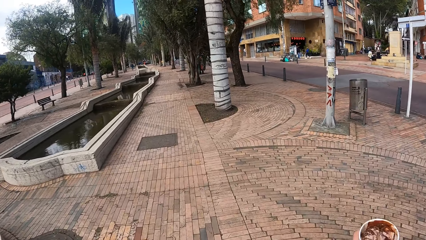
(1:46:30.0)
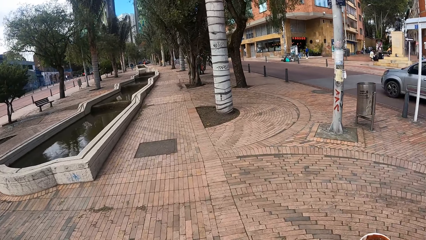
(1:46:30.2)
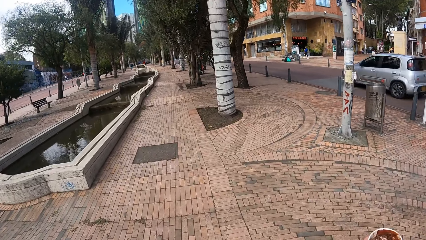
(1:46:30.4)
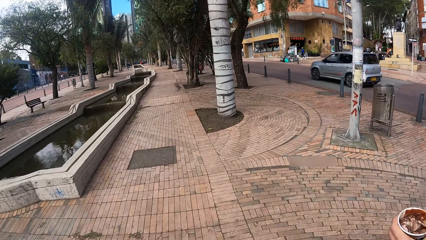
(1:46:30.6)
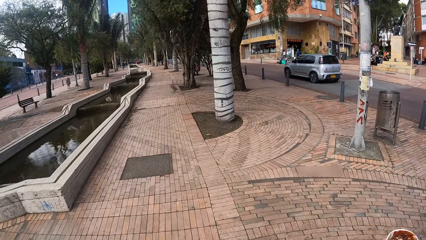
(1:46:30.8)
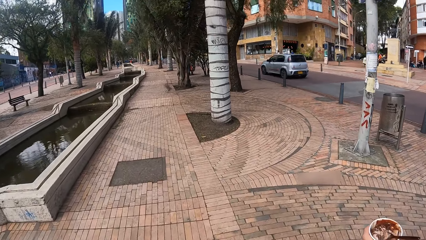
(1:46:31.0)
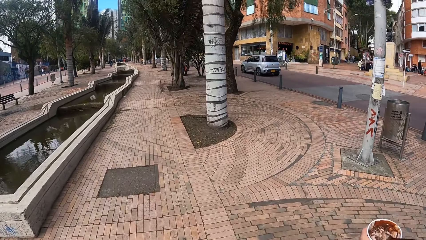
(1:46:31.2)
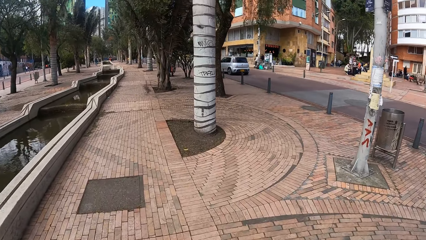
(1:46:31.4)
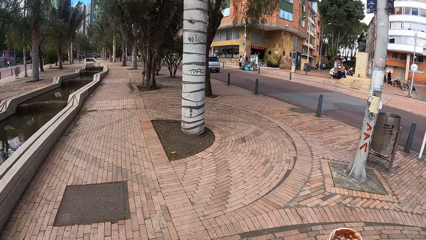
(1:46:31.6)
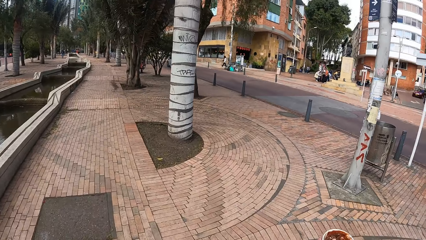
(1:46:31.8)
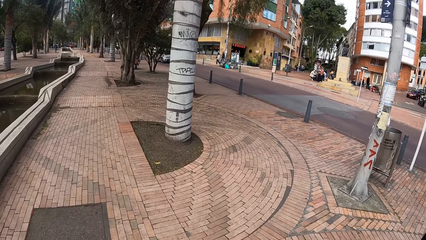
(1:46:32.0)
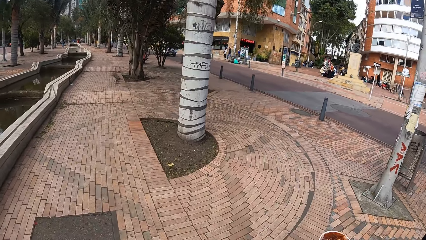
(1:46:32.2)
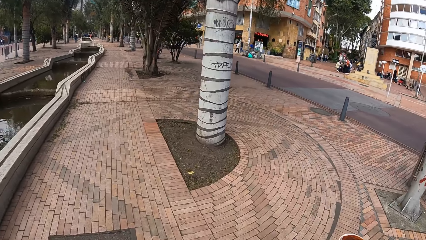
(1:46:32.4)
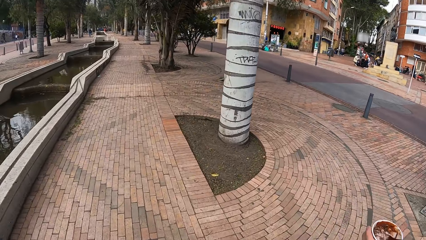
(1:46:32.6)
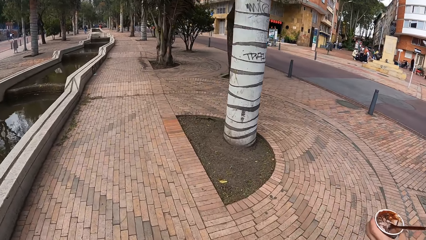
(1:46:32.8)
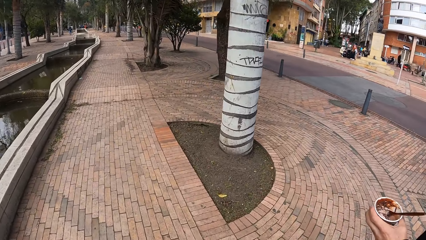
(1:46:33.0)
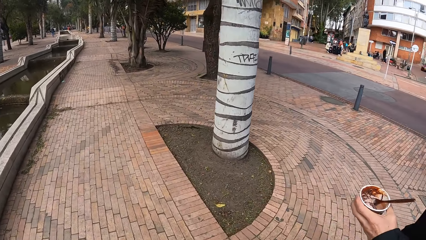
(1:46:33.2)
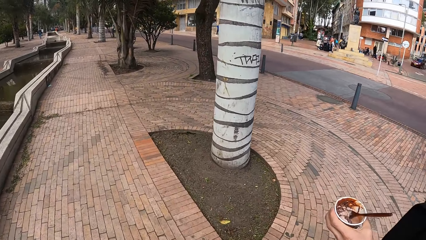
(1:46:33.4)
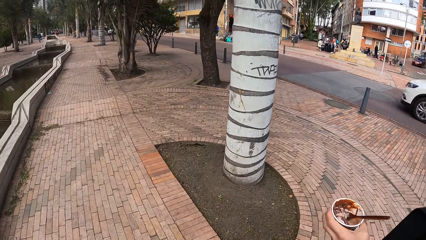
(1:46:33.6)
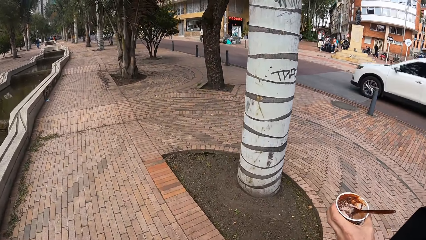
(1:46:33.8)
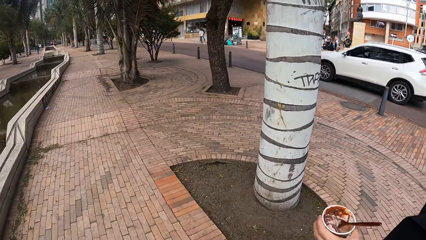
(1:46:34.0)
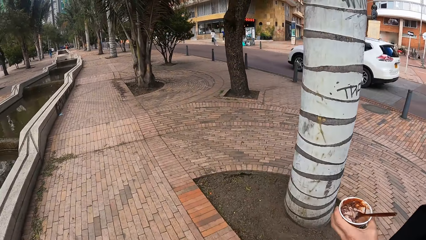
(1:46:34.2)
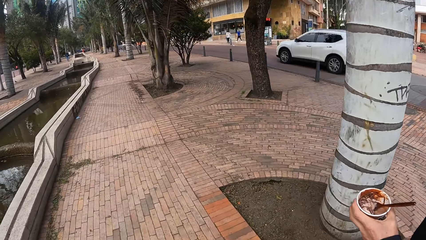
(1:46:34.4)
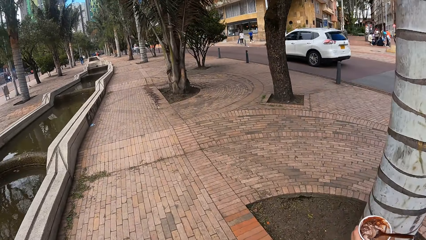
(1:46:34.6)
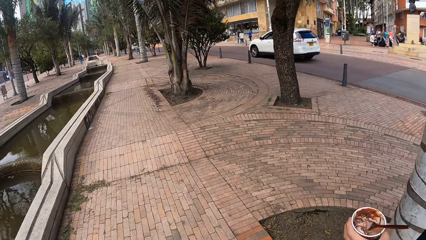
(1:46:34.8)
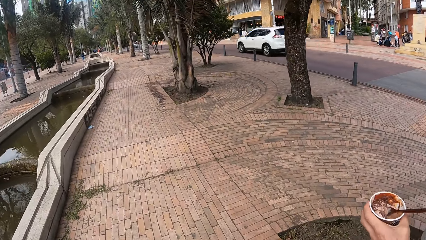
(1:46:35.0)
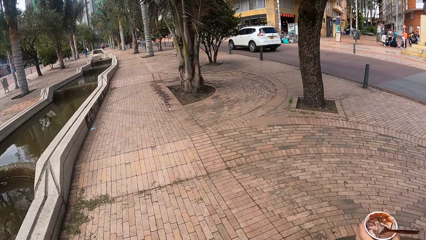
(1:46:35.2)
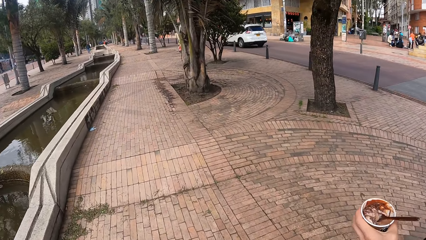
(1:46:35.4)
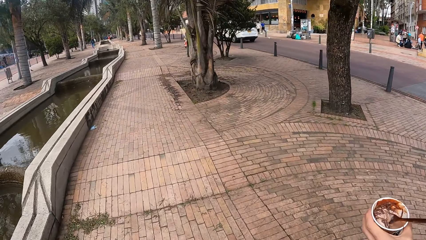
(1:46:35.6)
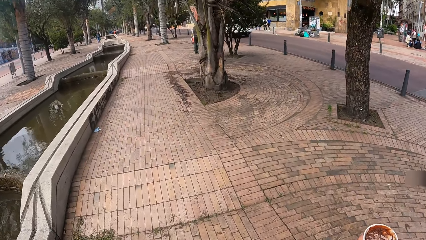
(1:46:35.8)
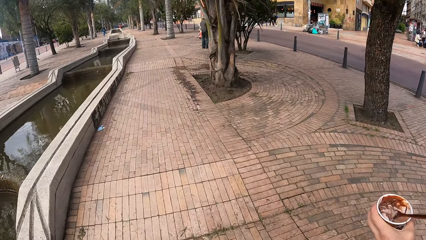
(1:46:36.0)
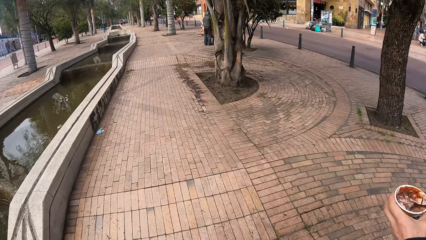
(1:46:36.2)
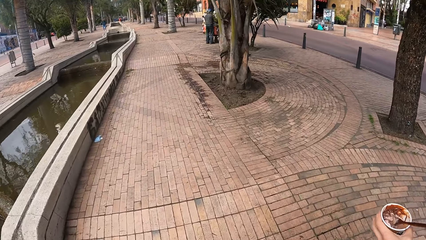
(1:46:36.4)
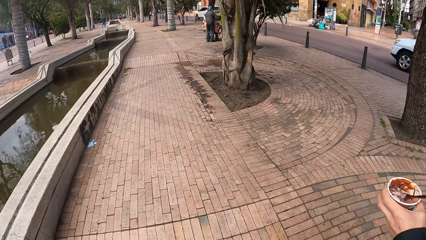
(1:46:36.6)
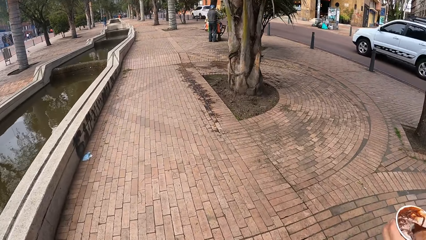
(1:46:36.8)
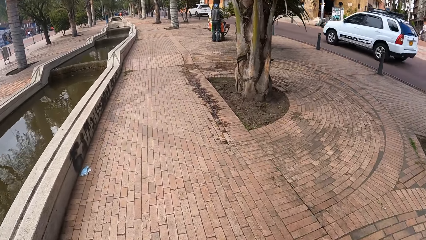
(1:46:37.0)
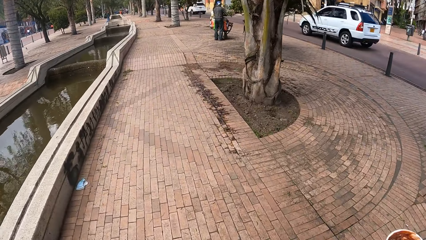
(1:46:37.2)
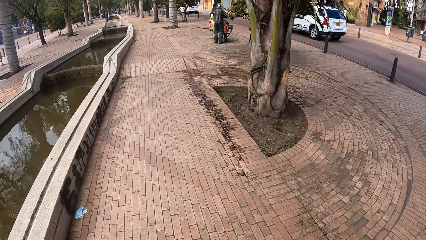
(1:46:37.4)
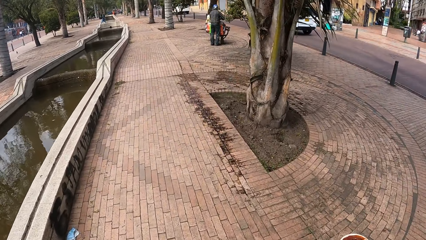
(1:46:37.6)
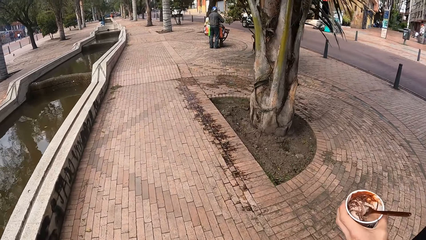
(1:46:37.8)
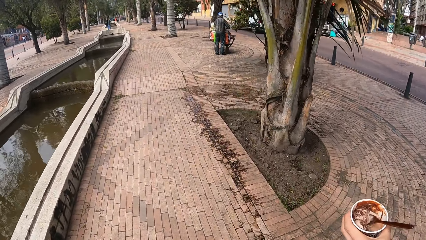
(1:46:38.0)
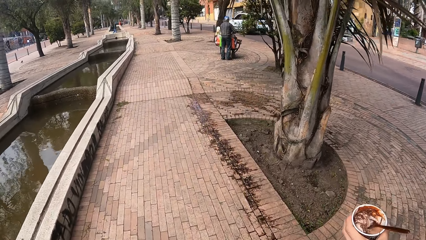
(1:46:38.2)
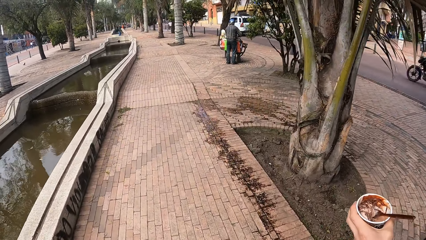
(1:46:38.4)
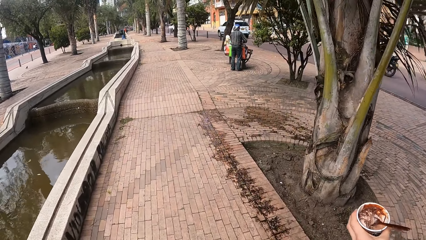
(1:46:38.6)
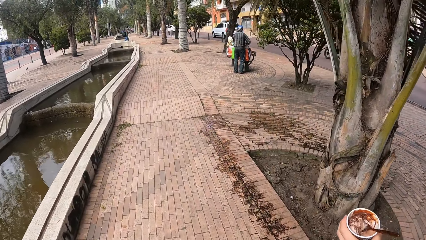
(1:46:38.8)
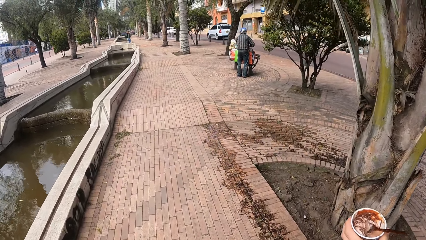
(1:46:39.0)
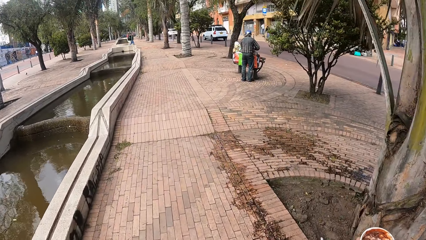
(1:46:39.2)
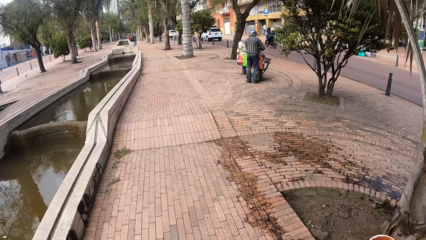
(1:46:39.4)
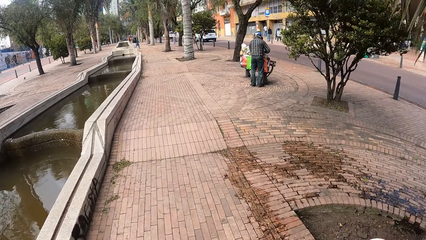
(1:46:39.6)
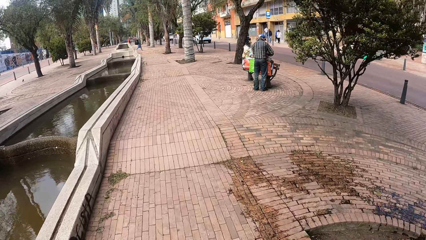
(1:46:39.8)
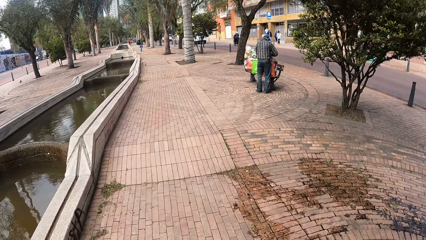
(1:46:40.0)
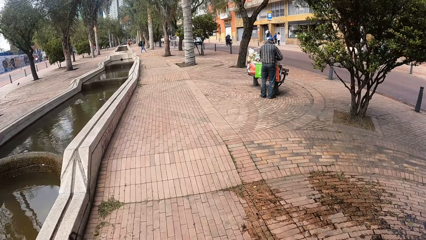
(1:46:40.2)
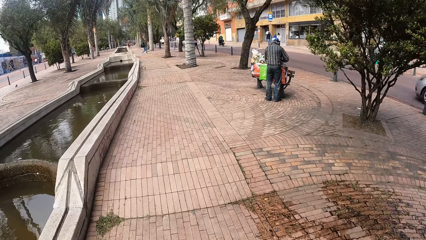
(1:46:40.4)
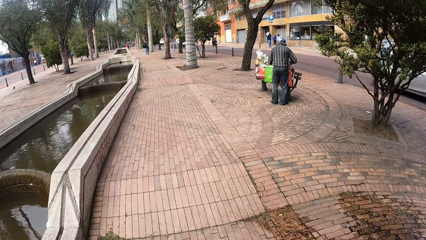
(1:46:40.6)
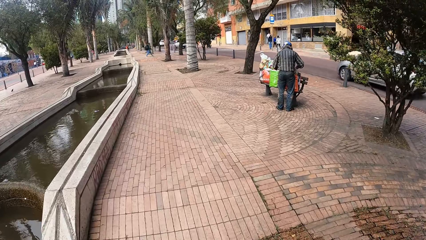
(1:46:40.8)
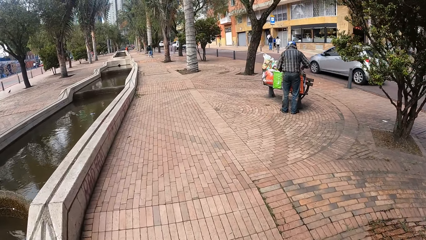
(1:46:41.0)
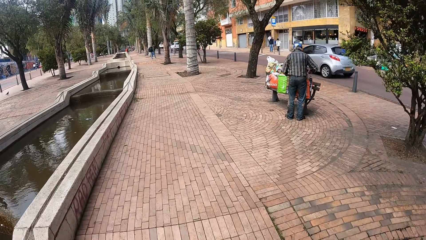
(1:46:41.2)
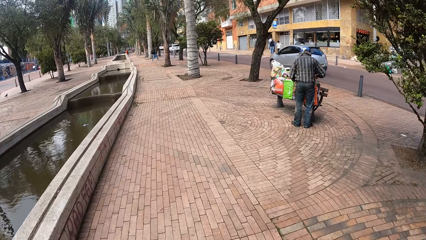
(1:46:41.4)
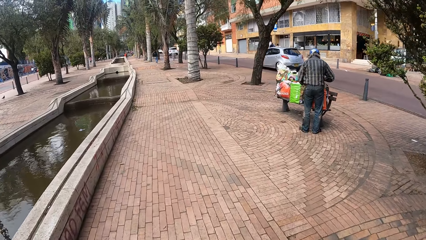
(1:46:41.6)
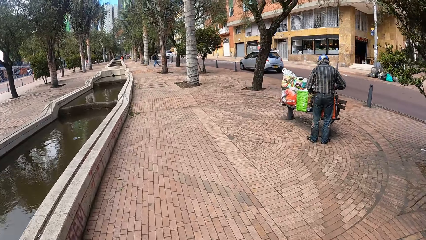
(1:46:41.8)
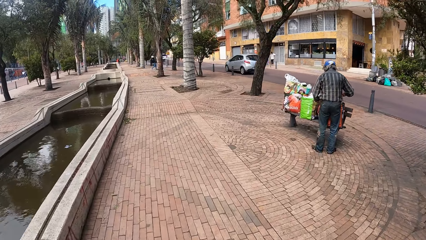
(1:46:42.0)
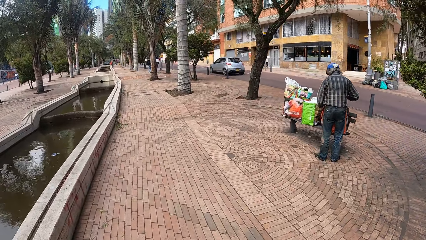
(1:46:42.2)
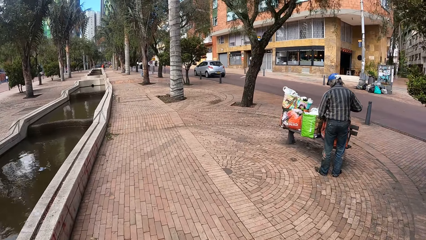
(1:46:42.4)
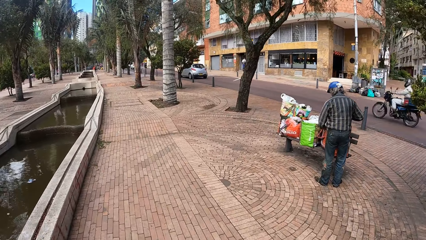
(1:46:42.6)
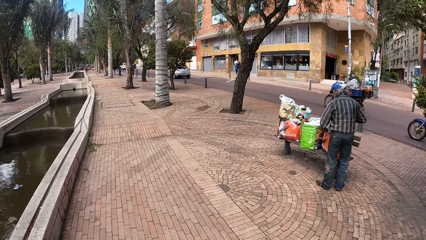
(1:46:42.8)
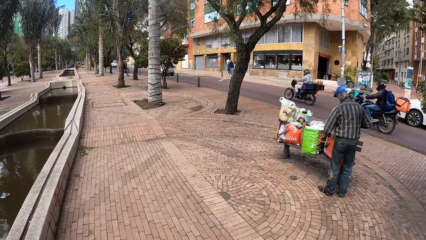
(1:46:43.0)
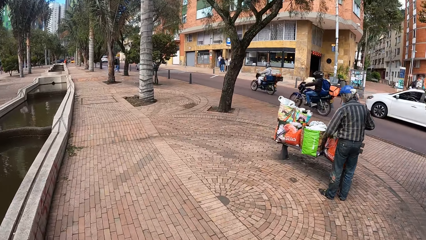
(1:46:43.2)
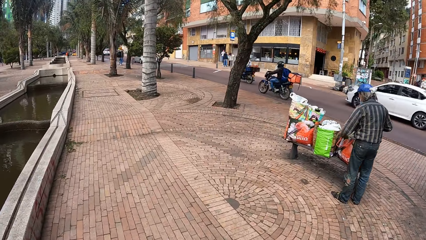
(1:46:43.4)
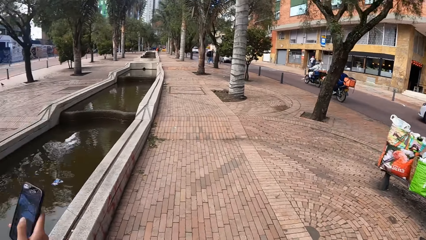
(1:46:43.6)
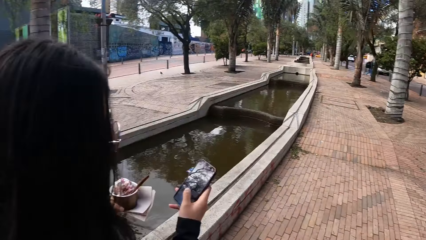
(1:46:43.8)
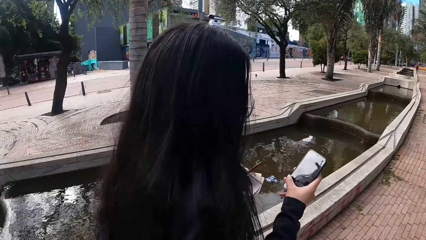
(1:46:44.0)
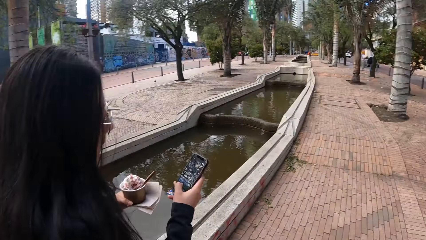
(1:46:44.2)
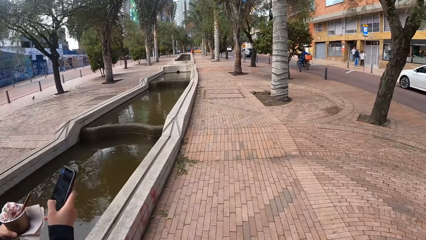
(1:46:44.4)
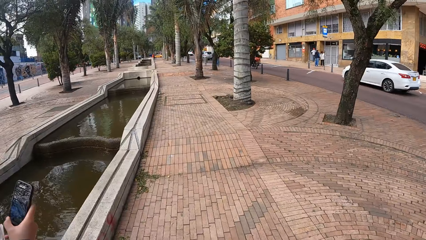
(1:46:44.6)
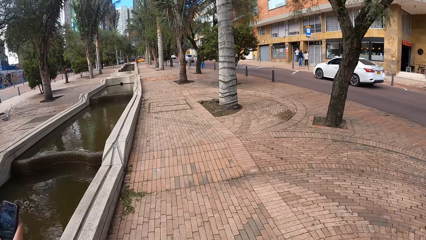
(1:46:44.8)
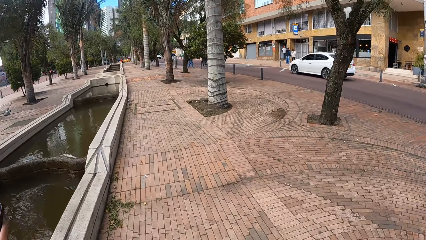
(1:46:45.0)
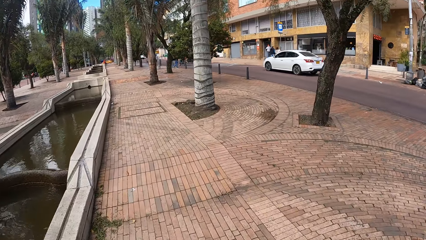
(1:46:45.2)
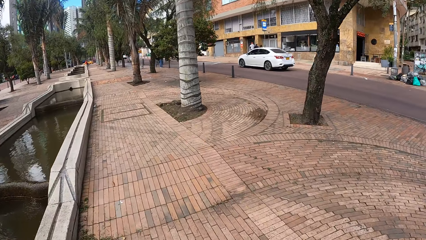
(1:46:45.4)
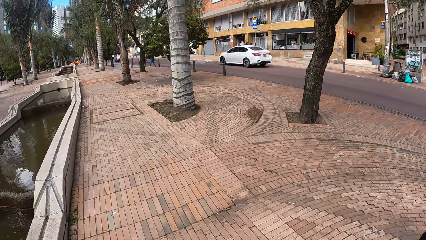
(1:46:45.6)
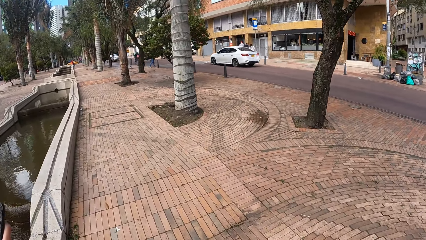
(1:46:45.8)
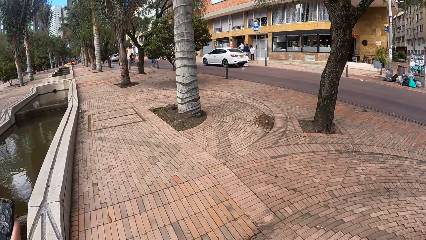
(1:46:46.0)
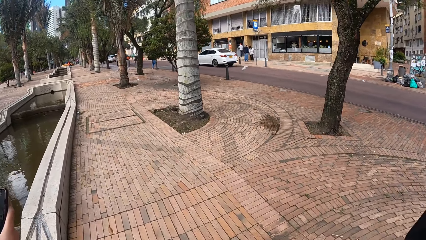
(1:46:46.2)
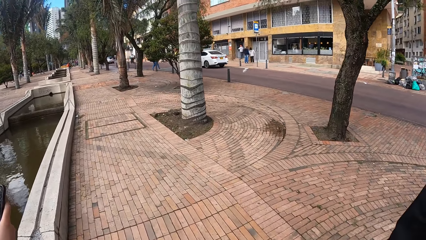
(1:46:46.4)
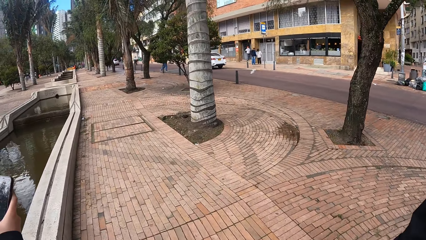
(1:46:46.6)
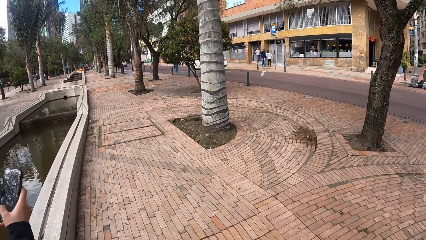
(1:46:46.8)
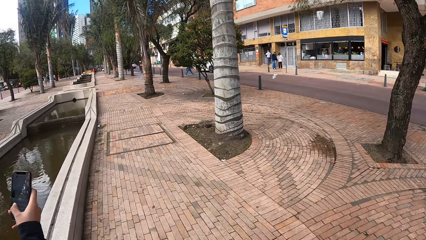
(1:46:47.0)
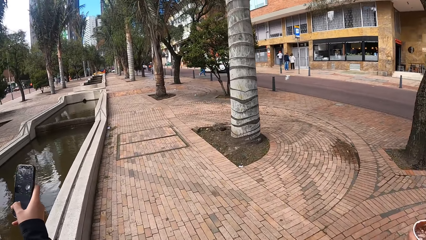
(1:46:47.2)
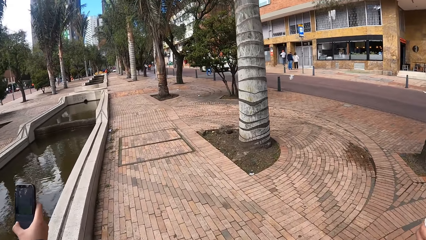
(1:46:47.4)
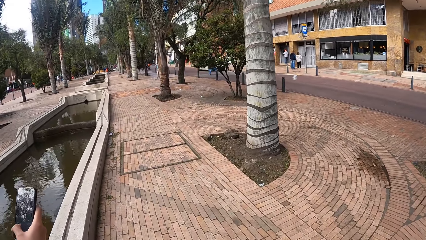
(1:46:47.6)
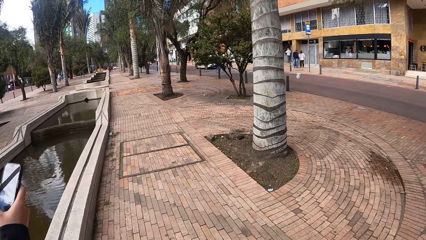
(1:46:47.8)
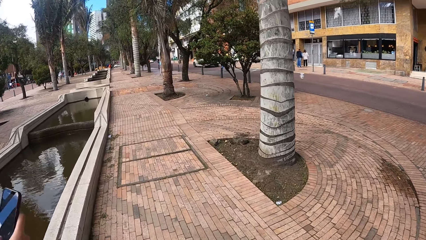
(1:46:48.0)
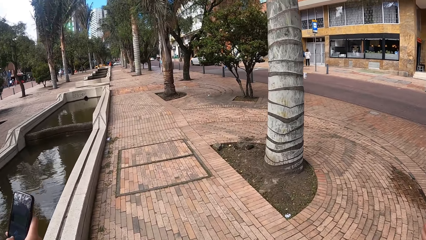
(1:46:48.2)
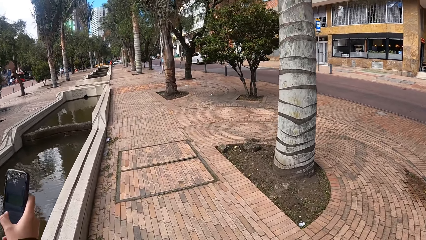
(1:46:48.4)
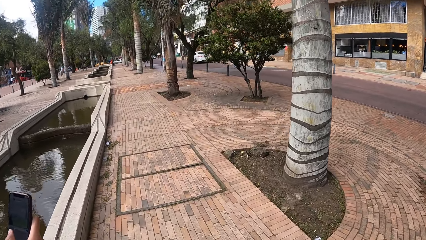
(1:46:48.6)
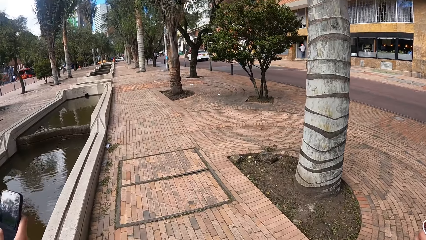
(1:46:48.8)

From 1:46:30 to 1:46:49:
An ash car drives past the camera wearer. A white car drives past them. A white car drives past them. A motorcycle rides past them. An ash car drives past them. Some motorcycles ride past them. A white car drives past them.
